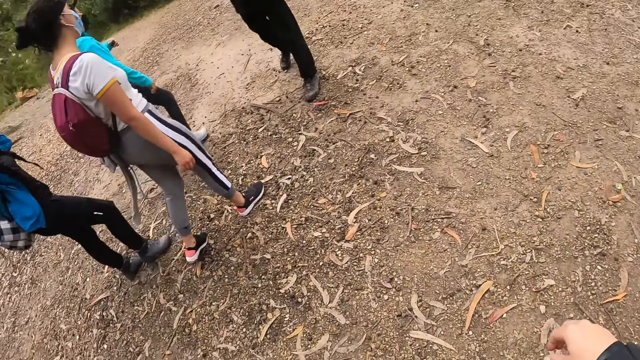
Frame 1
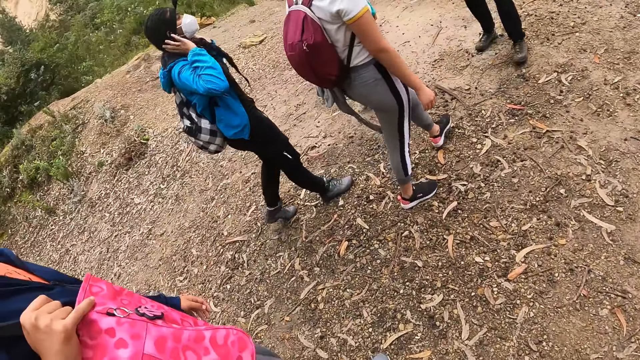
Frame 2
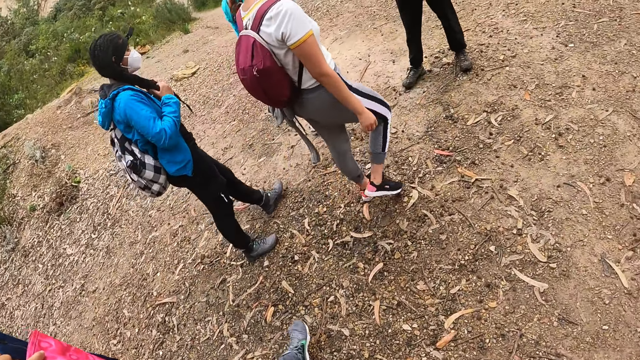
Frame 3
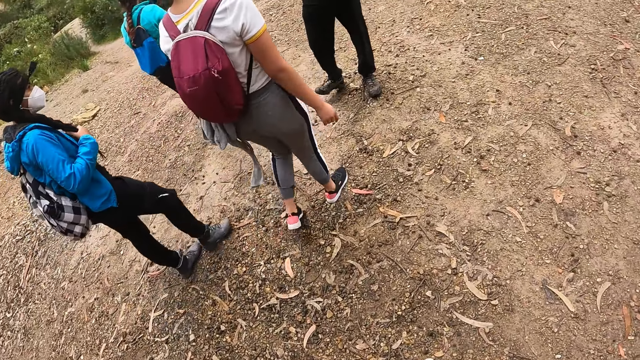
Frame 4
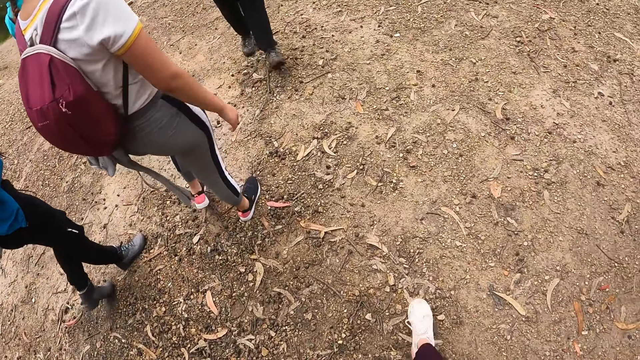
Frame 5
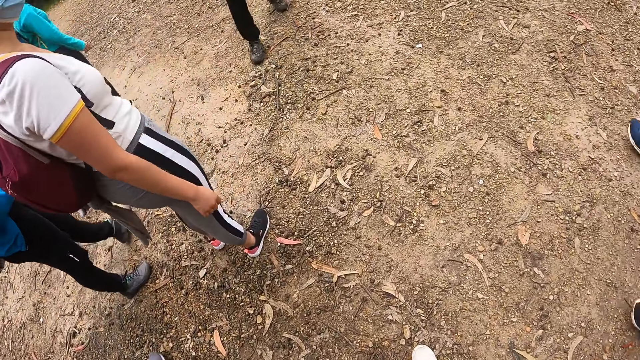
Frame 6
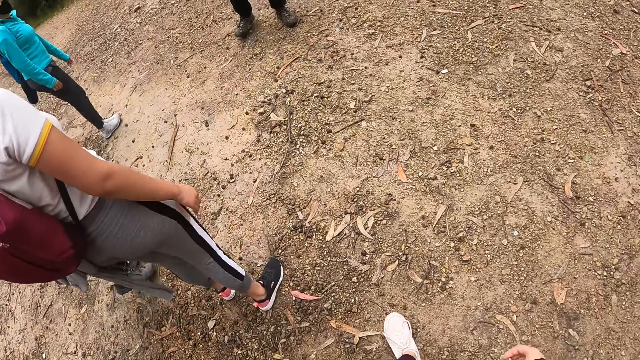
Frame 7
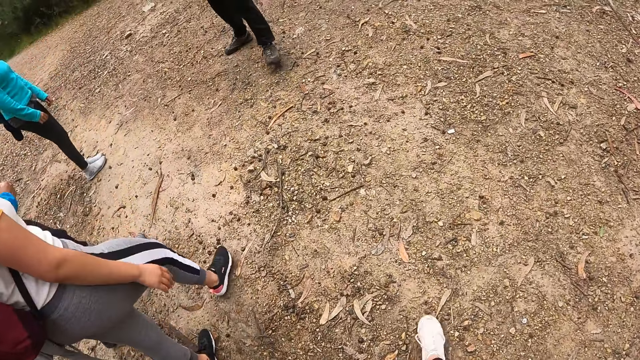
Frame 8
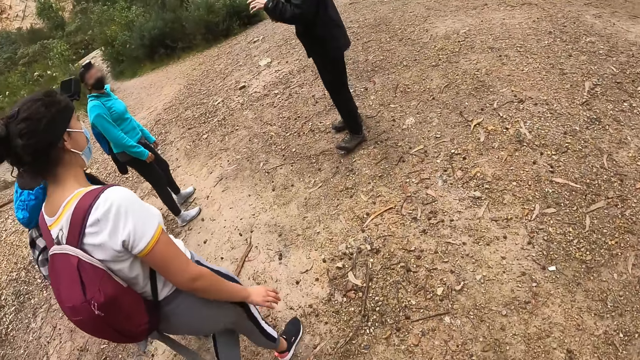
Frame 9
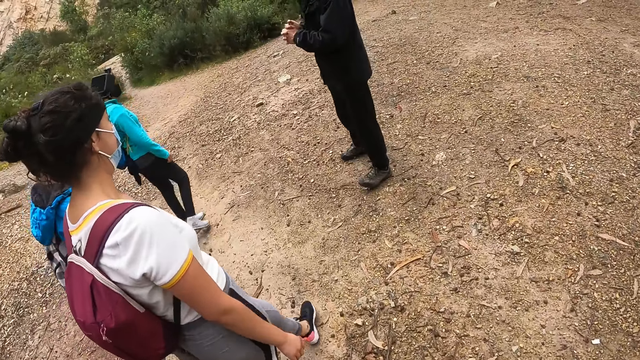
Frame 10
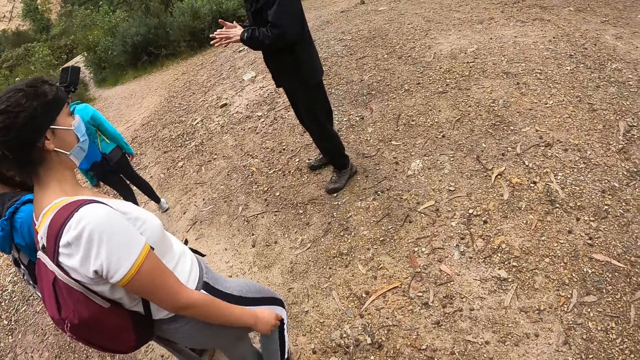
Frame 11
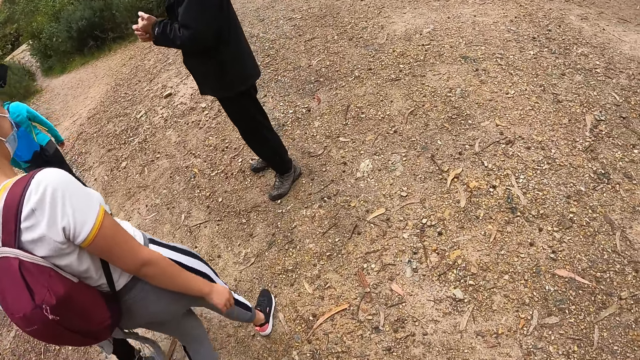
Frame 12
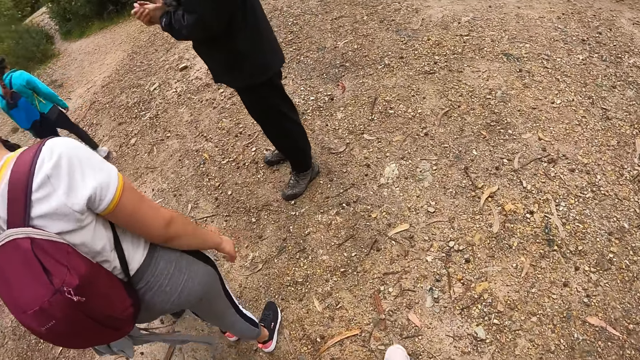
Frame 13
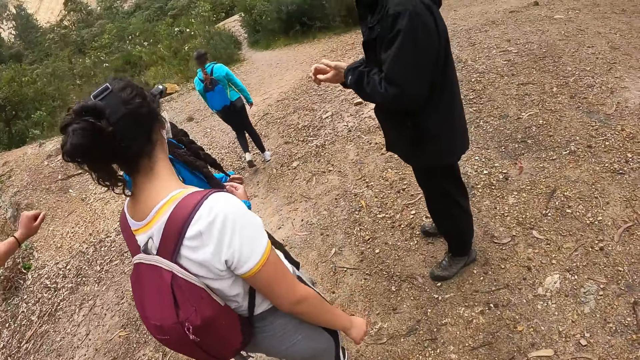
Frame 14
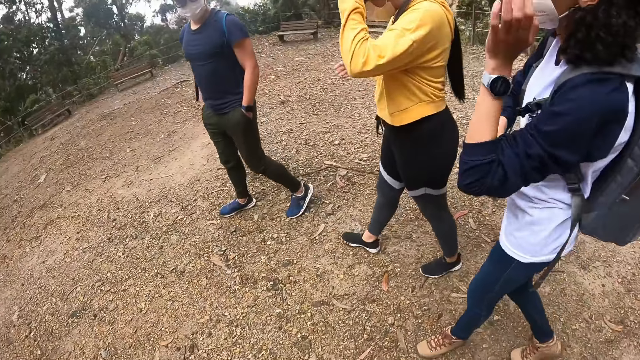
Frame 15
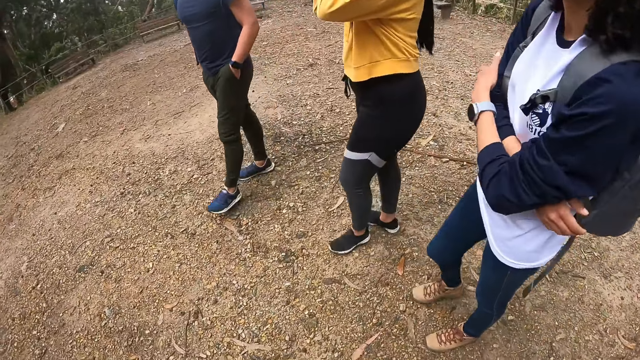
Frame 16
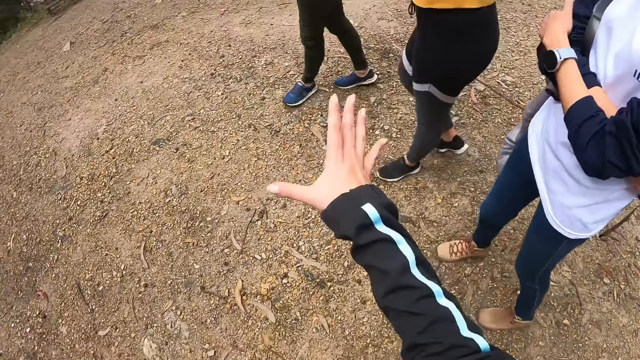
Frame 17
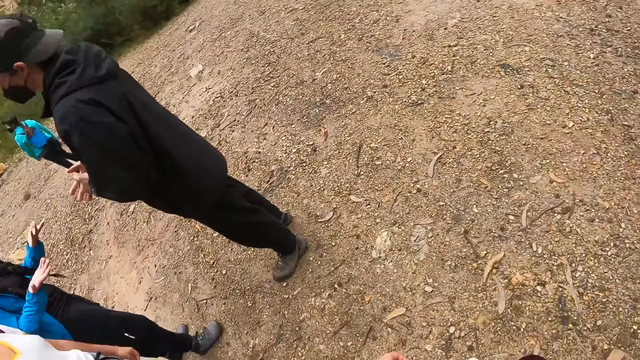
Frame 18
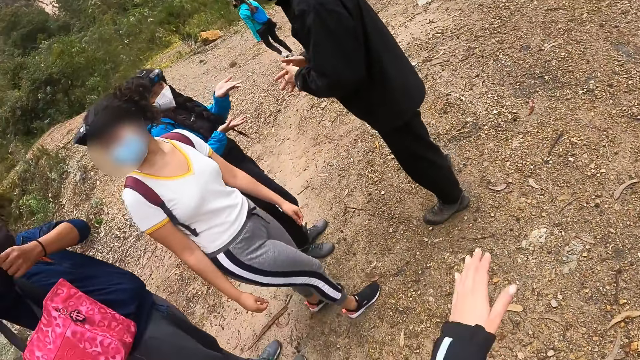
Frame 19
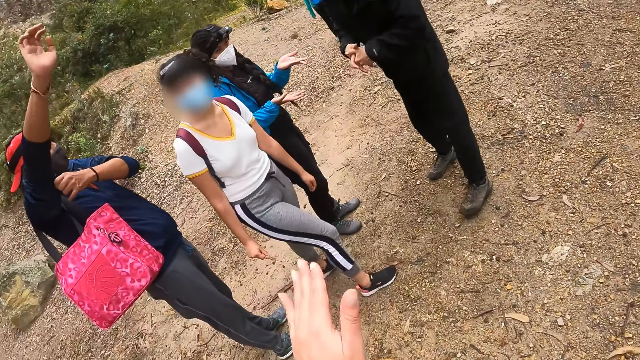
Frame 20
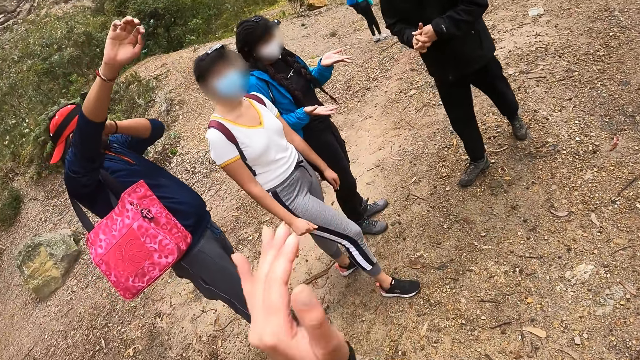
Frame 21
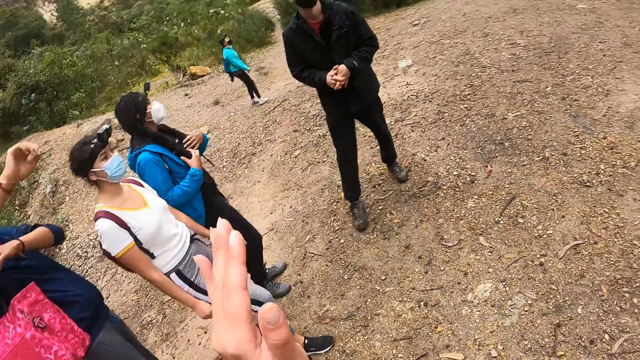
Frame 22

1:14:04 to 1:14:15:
The camera wearer walks on the ground. They gesticulate with both hands. A woman adjusts her right sleeve with her right hand.

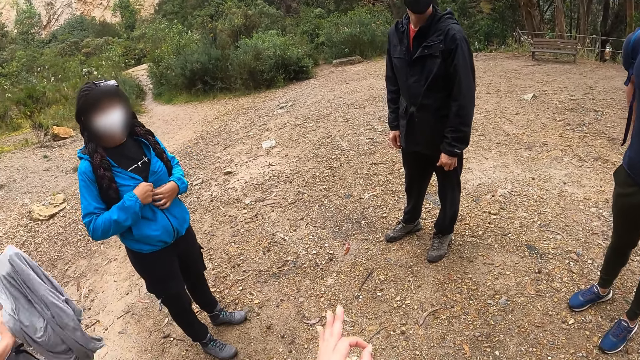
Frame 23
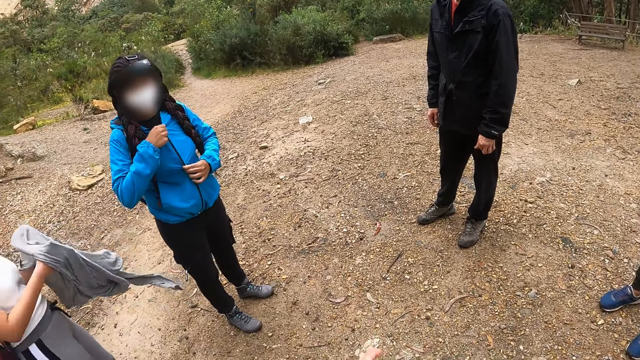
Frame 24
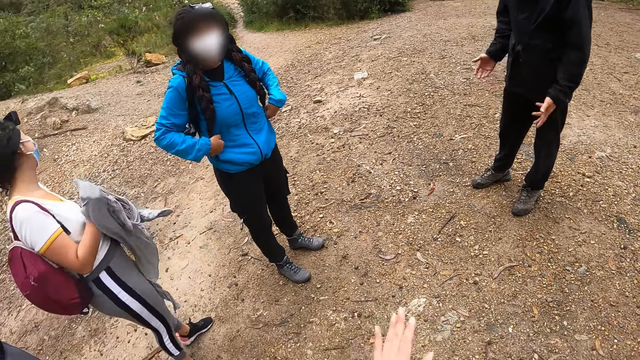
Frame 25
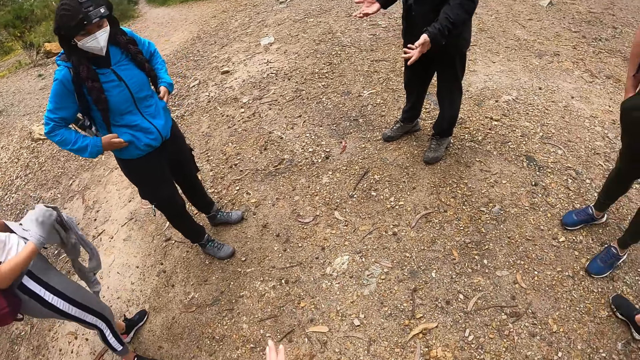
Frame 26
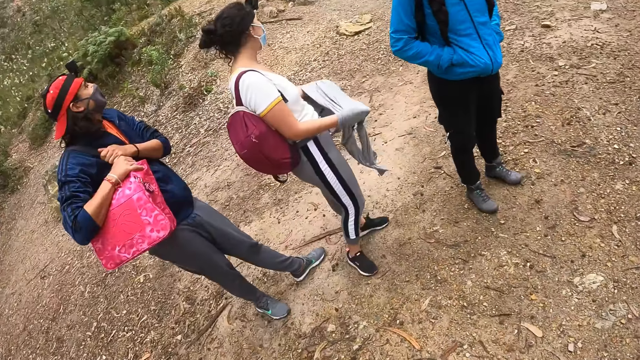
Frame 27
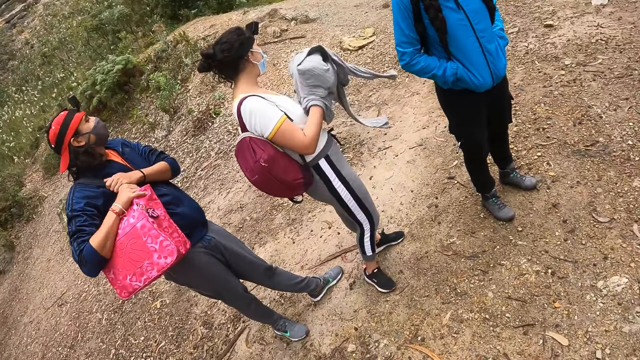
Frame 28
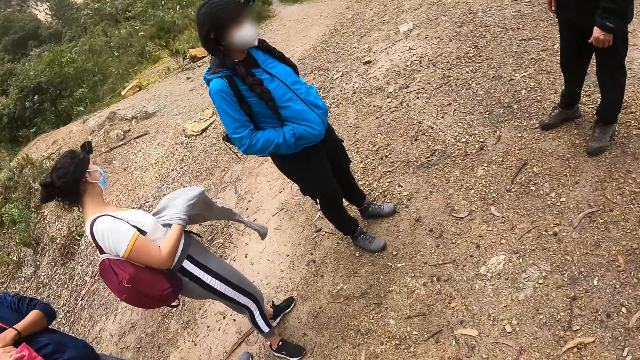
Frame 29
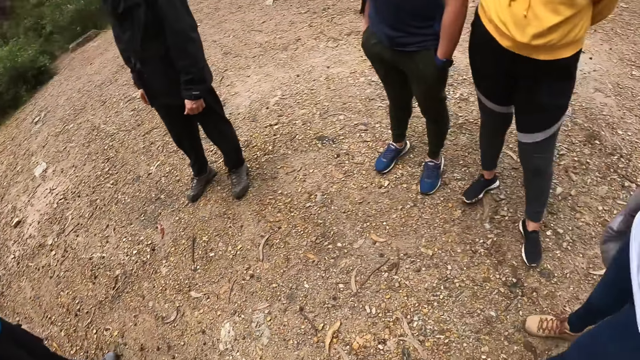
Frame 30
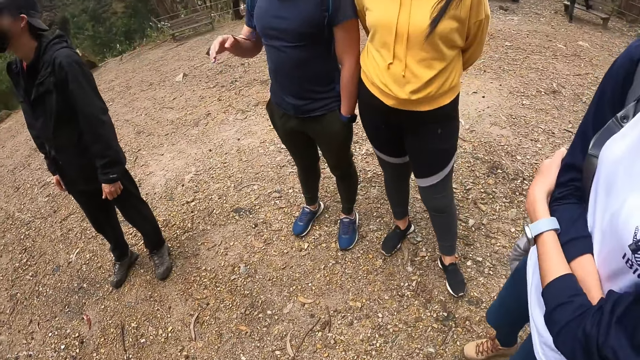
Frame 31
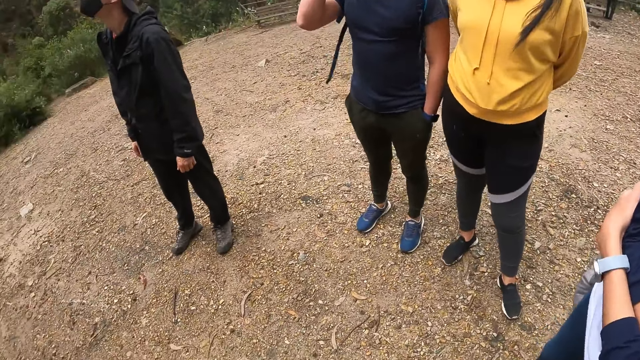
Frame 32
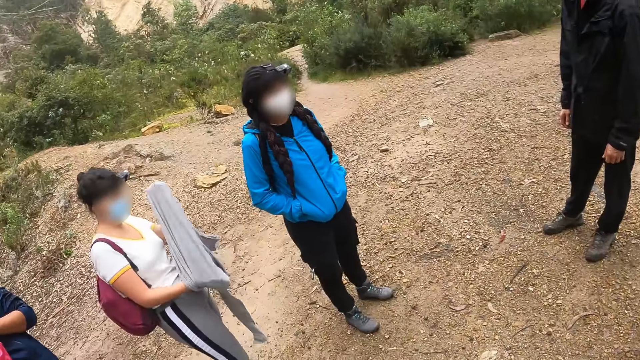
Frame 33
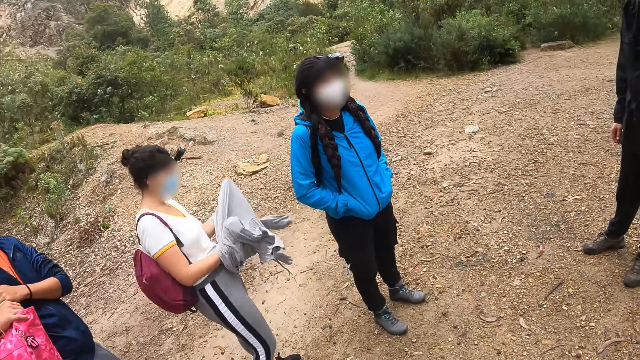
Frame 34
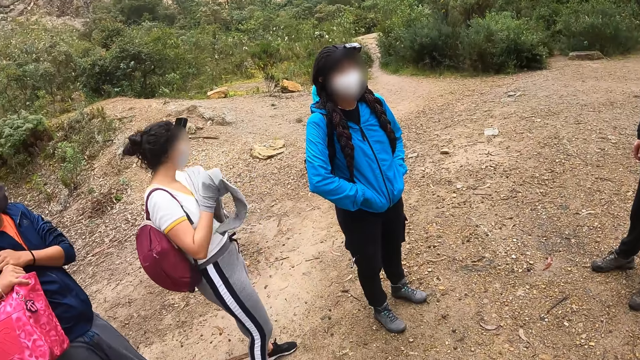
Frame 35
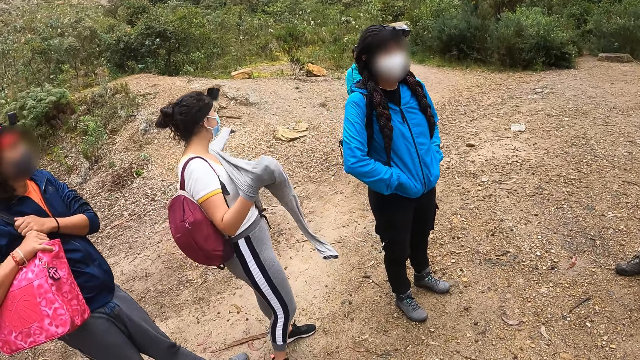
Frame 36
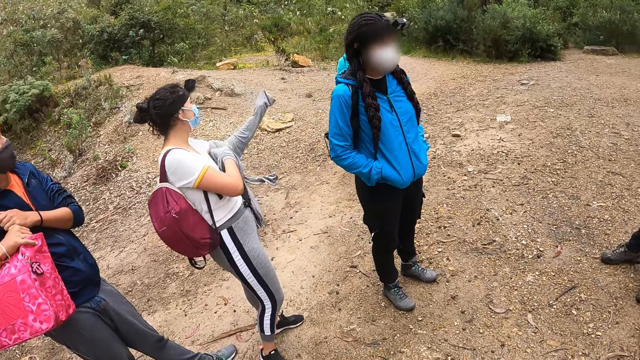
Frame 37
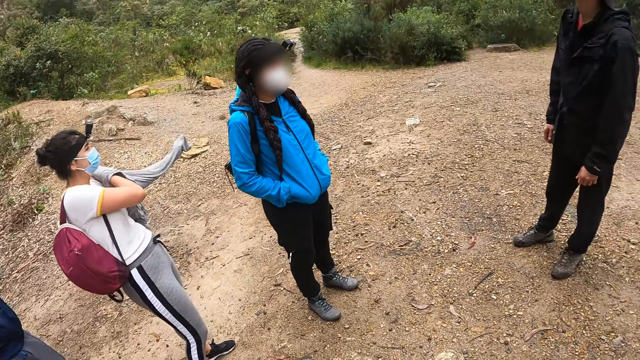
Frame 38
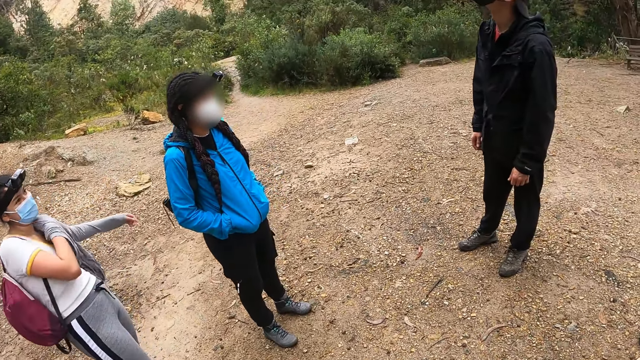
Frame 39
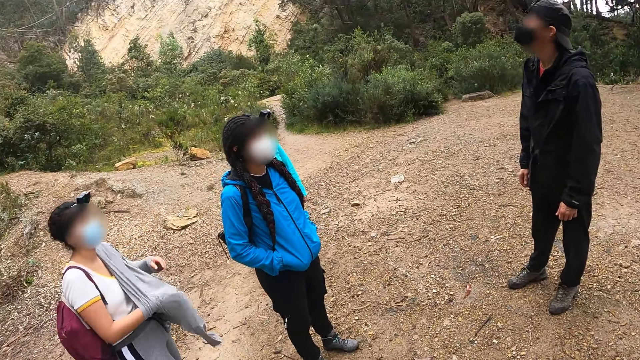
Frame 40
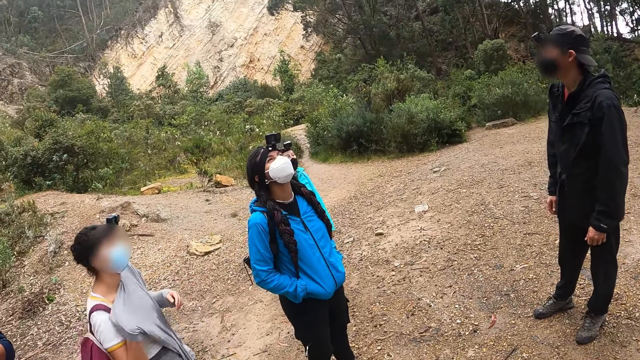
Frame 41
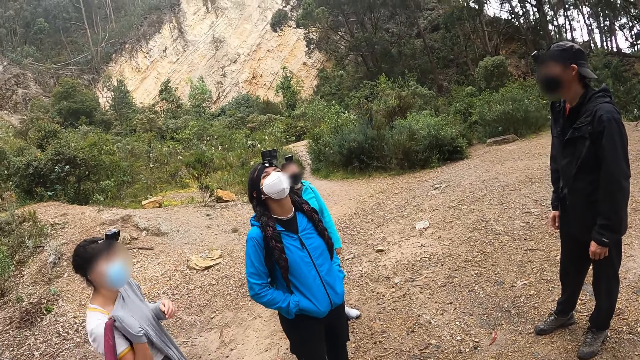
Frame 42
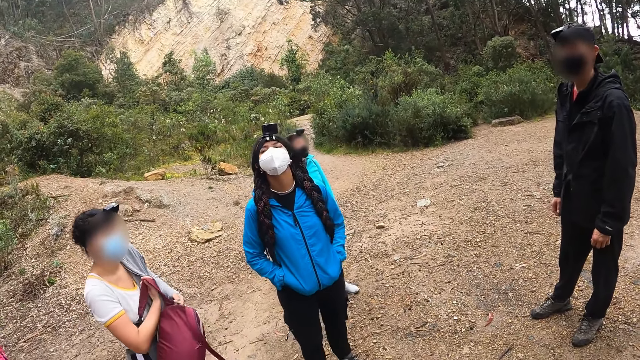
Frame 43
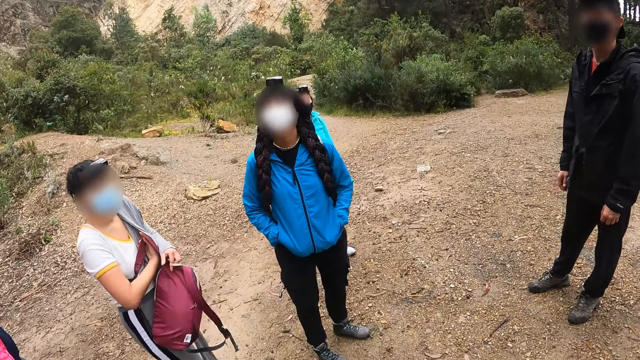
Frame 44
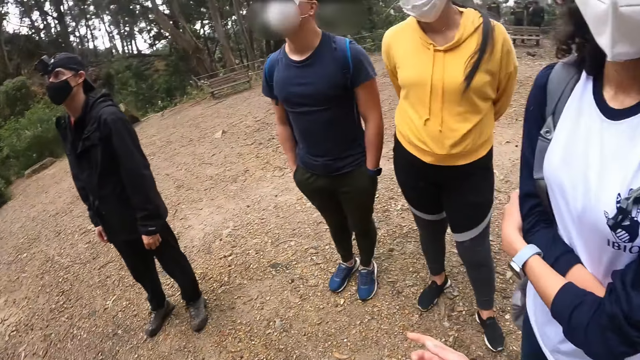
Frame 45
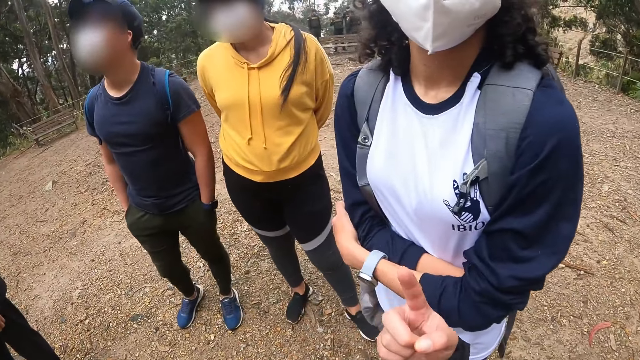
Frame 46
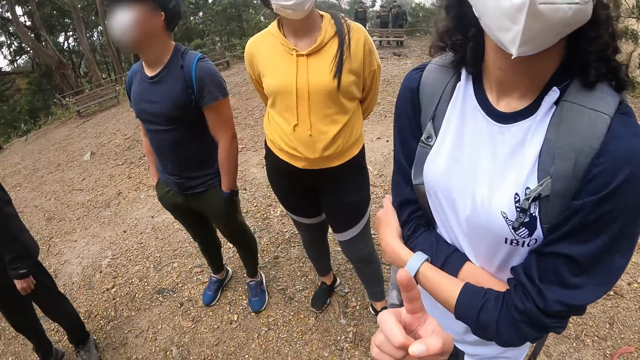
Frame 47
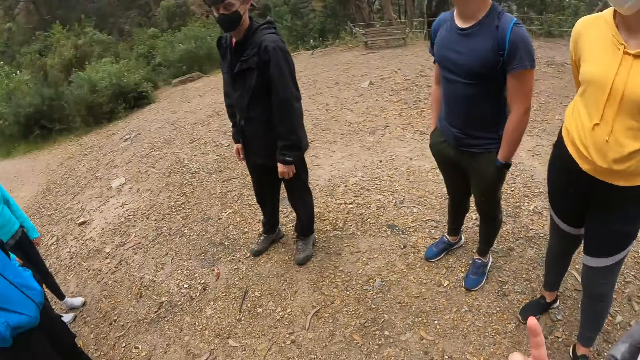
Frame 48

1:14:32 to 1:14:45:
The camera wearer moves the hand. They look around. The man touches his face with his right hand. A woman wears the sweater. The camera wearer moves the hand.
